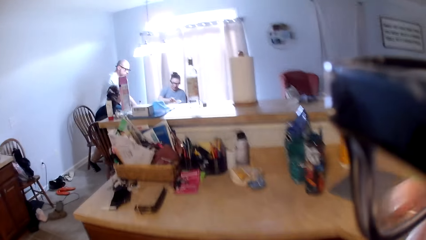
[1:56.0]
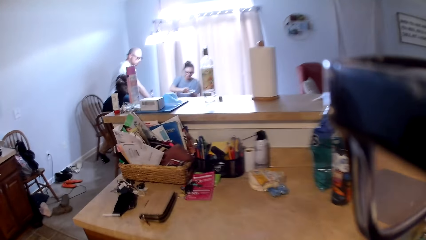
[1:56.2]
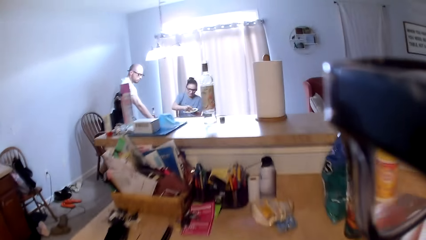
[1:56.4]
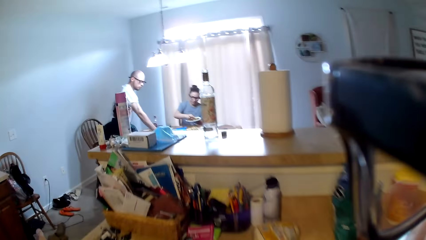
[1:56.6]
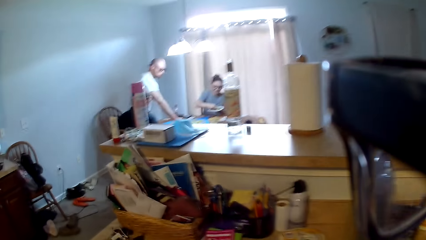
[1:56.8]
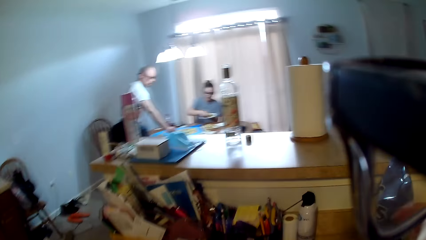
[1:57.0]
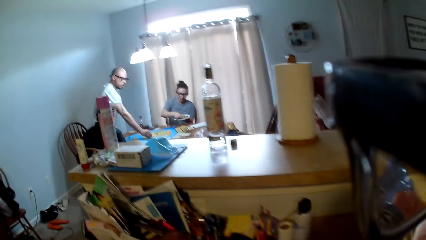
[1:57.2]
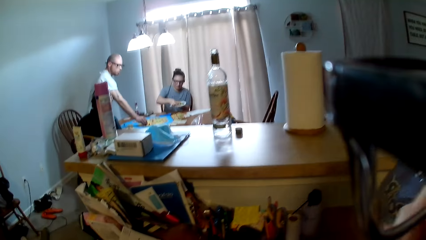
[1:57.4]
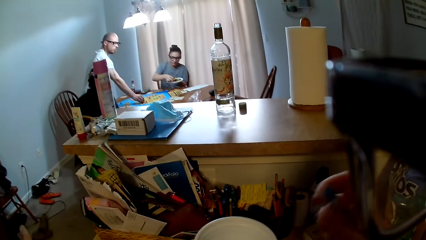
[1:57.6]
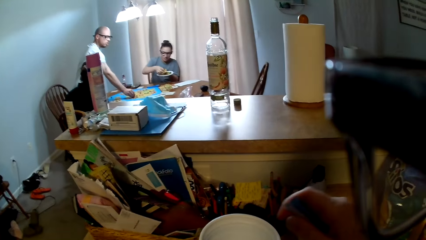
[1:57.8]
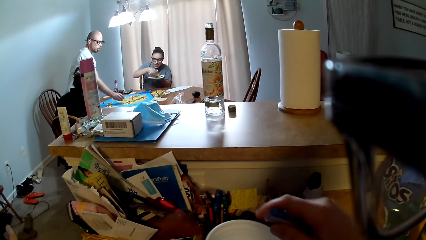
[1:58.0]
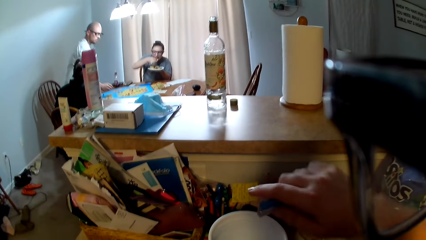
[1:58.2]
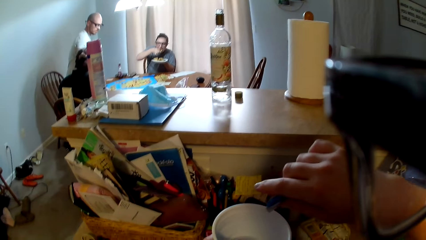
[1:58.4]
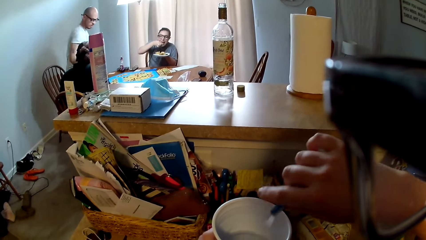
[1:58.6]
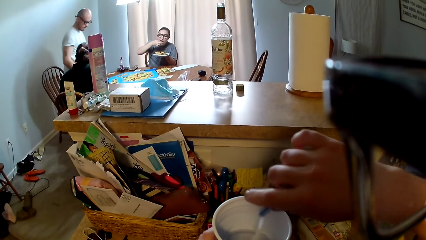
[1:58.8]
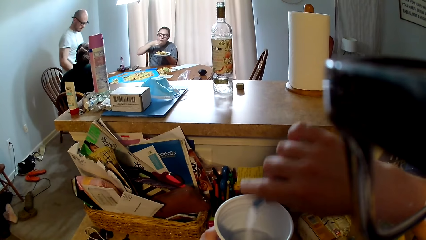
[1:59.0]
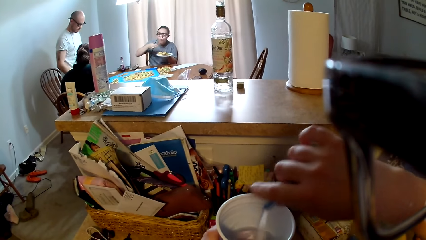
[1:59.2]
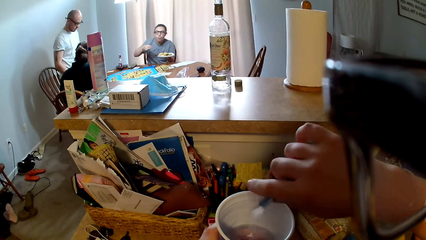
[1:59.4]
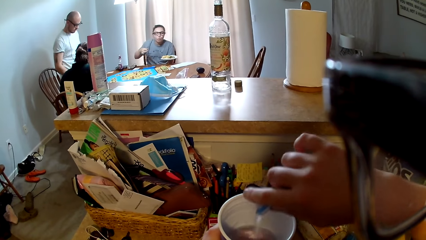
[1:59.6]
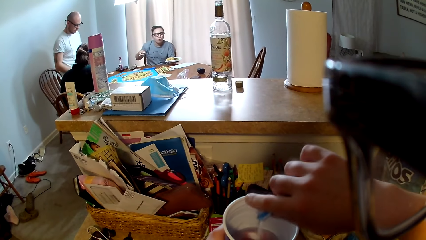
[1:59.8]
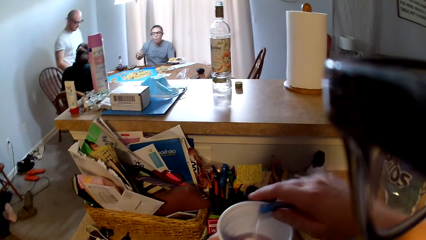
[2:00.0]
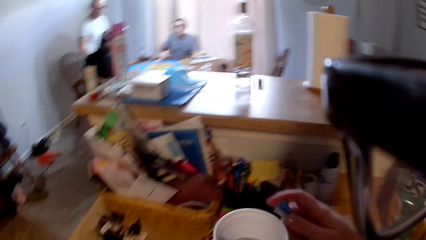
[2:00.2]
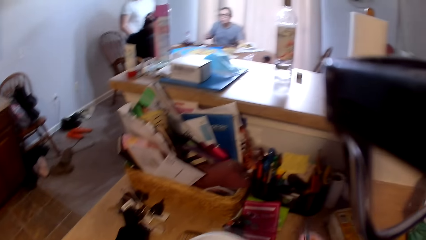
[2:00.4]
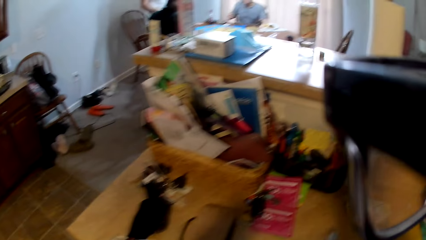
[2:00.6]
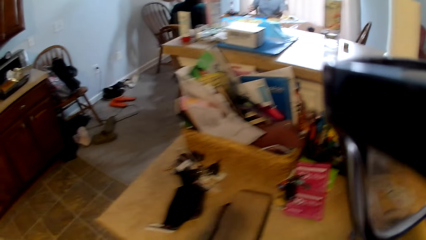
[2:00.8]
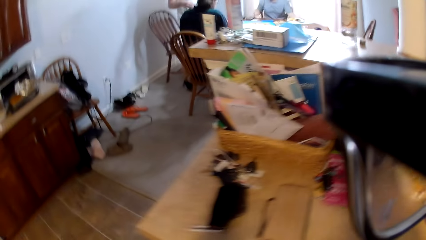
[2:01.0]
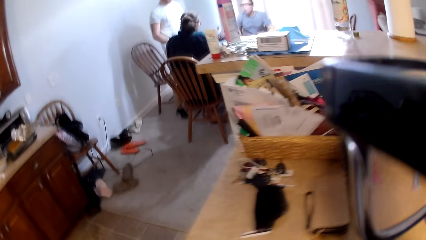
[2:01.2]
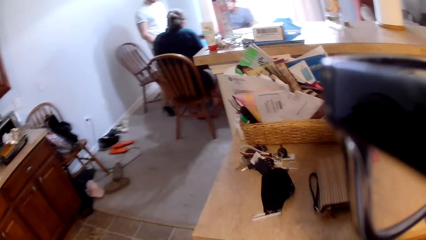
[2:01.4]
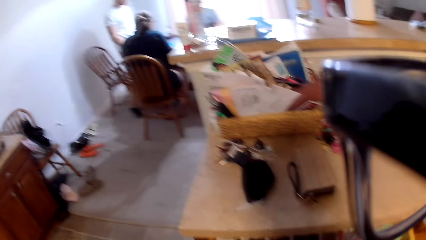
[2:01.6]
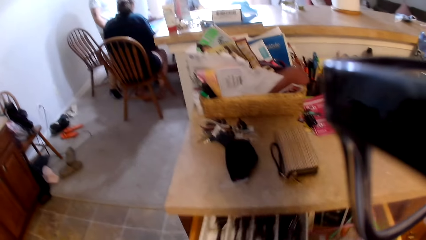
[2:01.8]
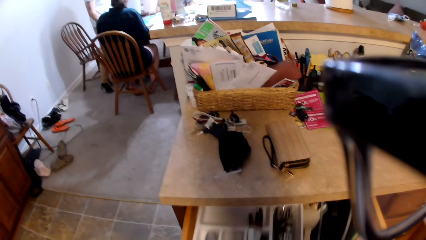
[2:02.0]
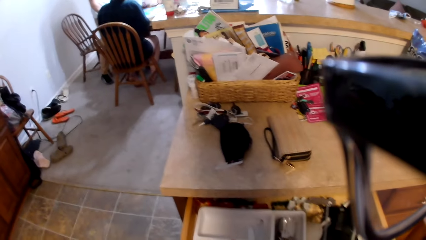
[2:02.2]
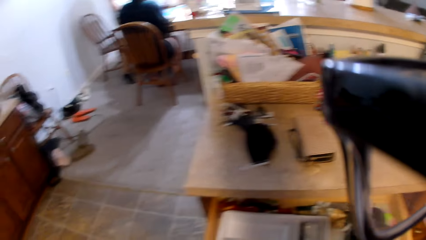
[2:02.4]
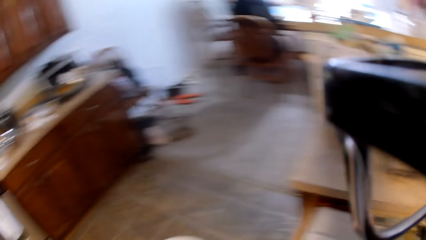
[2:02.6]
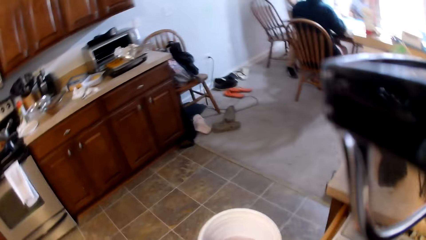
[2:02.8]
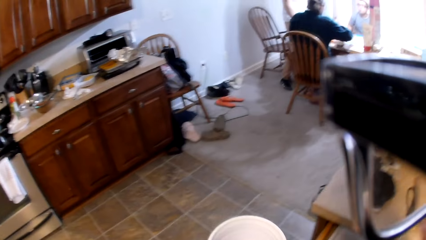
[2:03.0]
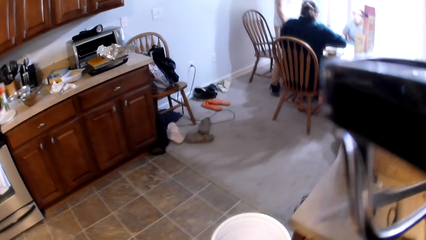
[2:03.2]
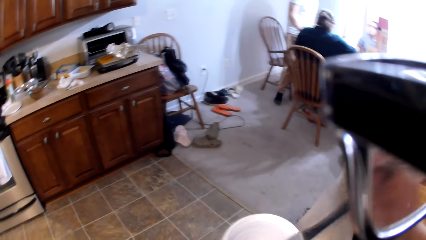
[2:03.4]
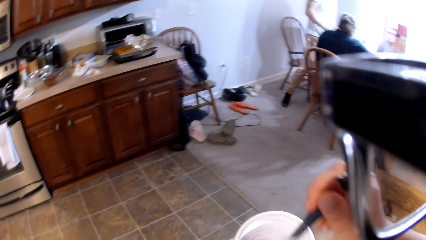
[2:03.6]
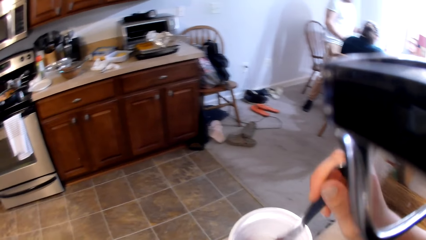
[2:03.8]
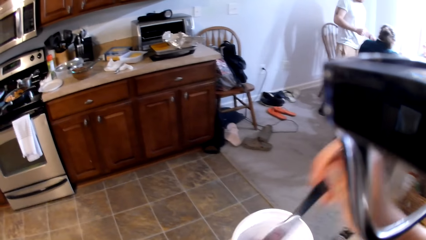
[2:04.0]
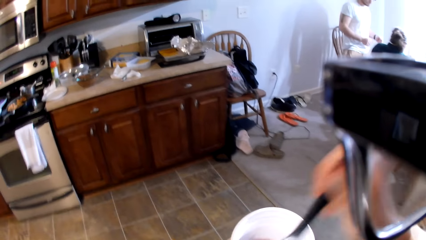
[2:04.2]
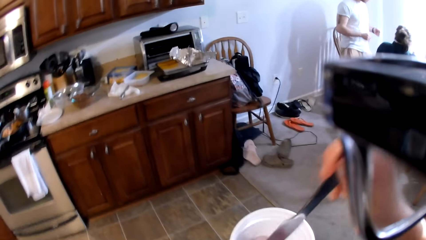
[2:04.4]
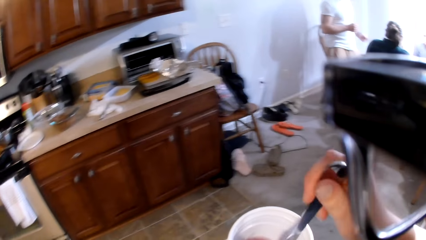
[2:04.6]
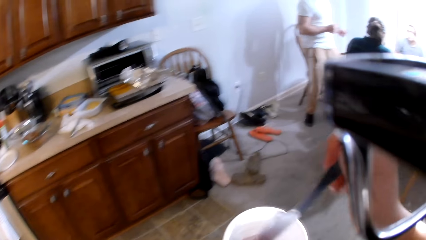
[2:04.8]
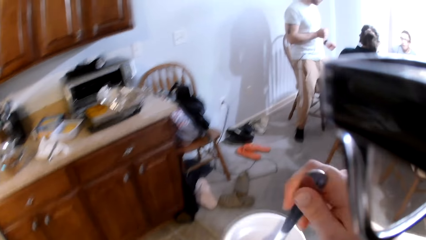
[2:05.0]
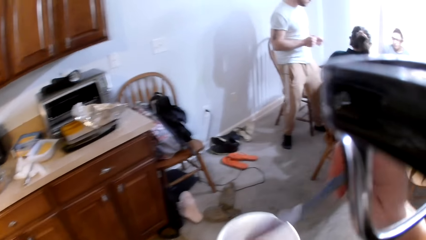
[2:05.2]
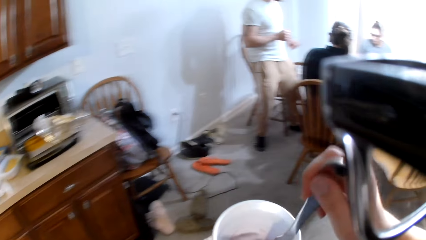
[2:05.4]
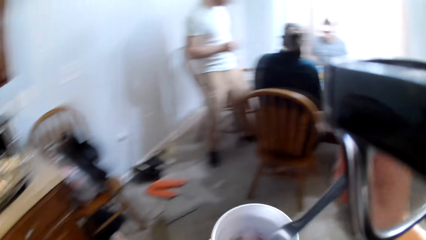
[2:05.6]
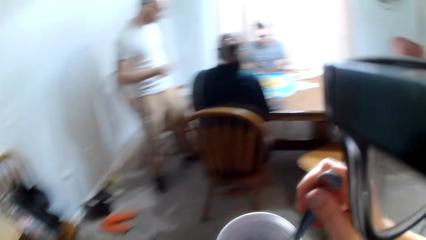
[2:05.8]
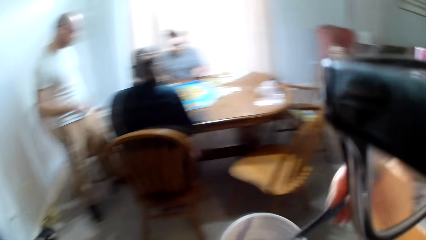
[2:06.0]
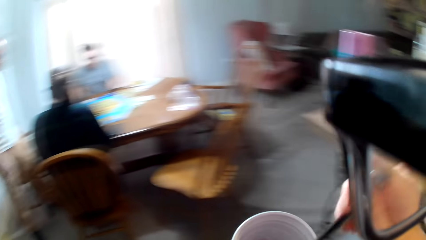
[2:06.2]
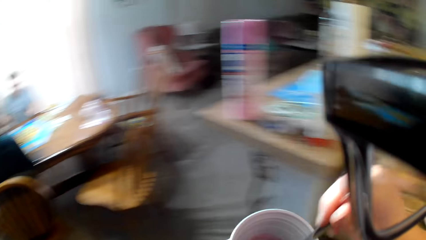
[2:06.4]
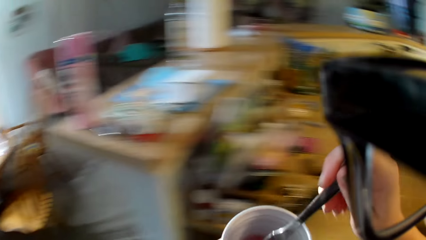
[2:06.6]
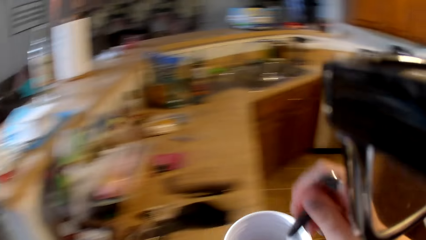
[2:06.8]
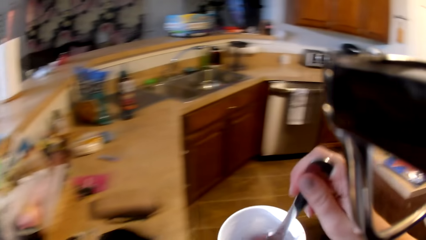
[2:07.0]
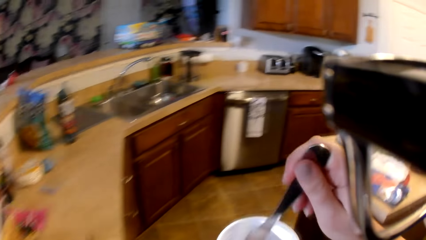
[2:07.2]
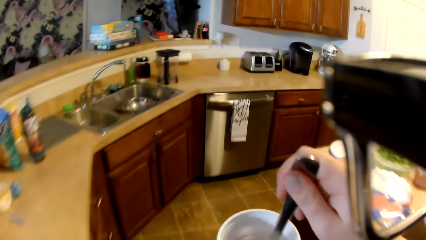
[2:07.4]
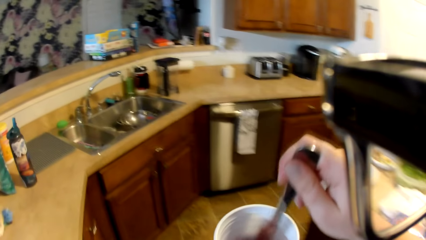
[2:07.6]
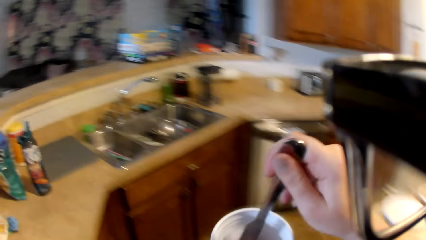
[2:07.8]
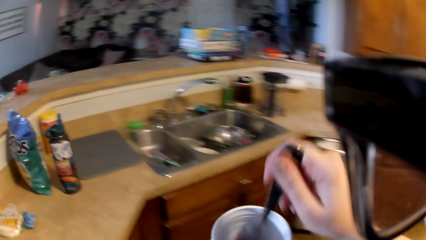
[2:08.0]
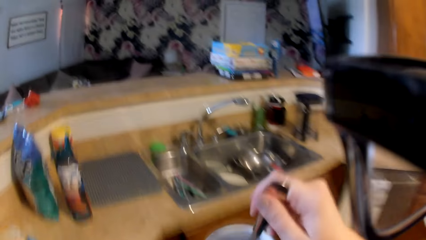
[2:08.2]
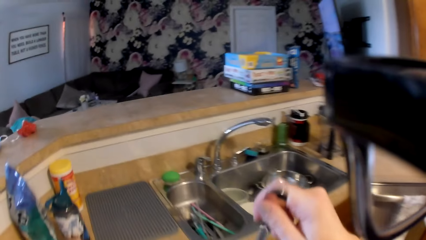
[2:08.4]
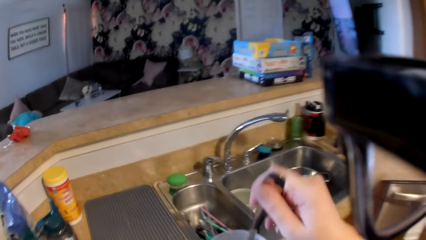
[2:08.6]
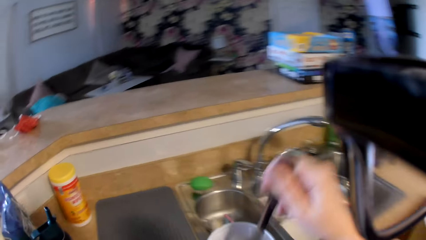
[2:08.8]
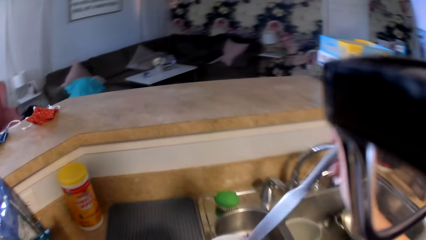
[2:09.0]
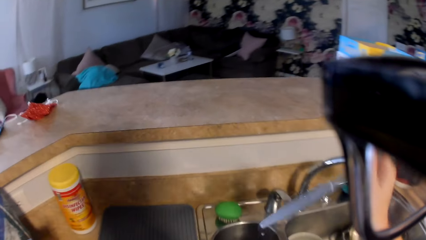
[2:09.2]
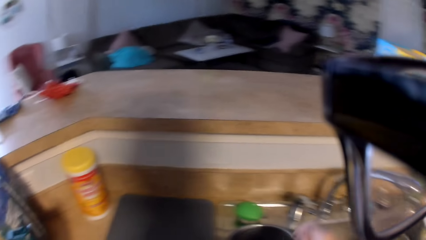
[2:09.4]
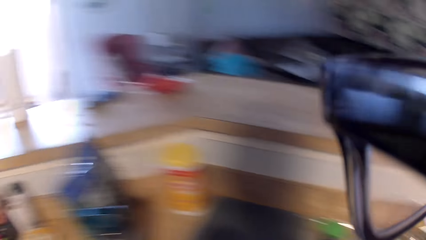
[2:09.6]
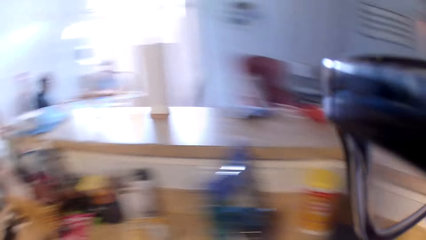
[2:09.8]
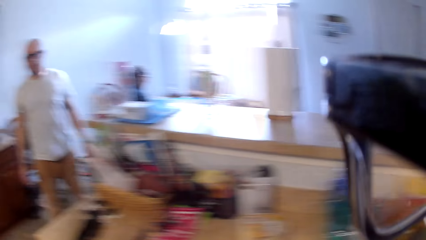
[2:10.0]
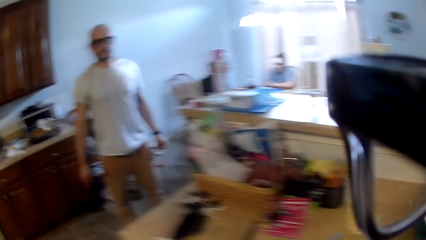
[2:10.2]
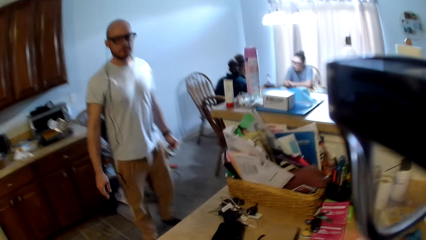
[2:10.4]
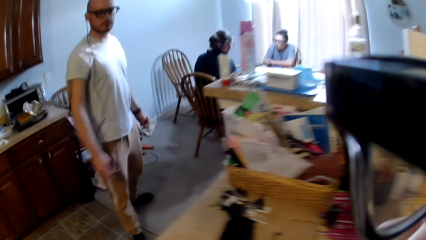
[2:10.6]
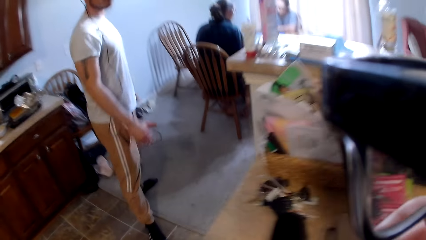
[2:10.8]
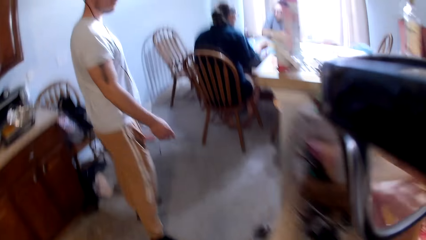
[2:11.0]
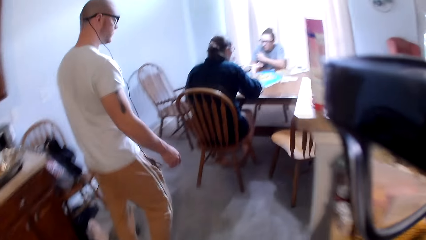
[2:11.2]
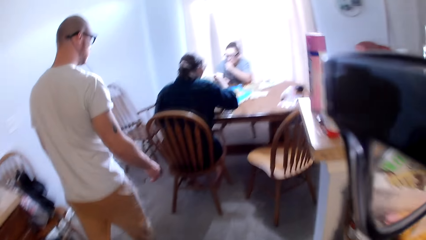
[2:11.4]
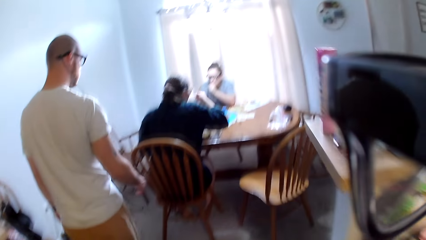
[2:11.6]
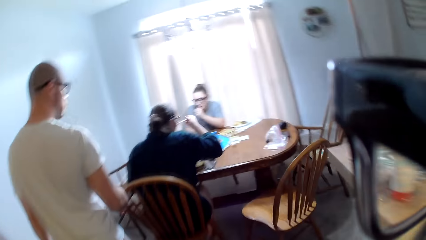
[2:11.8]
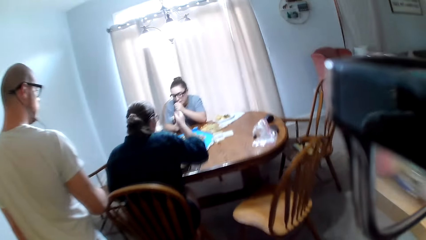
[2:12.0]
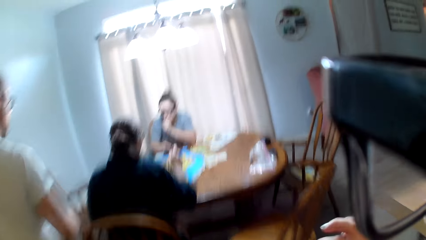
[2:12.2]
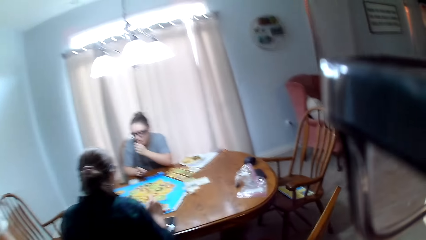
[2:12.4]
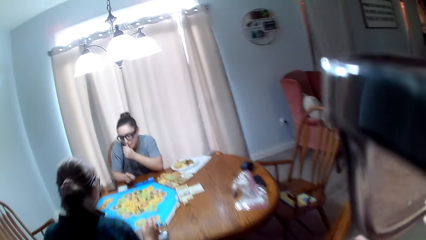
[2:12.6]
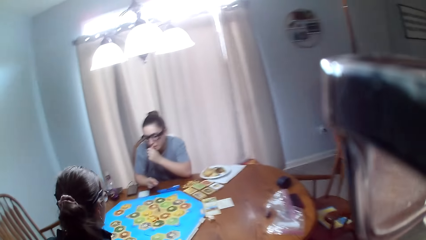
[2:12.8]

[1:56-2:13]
A woman eats food. A man touches the board. The camera wearer pours something into the party cup. The woman places the plate on the table. The camera wearer draws the drawer. They stir the drink in the cup with a knife. They put the bread knife in the sink. They move around the kitchen. The man moves around the room.
